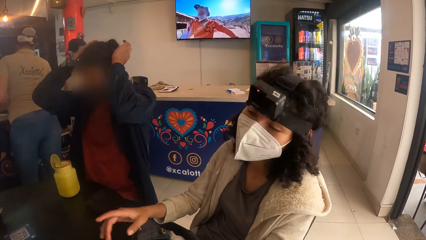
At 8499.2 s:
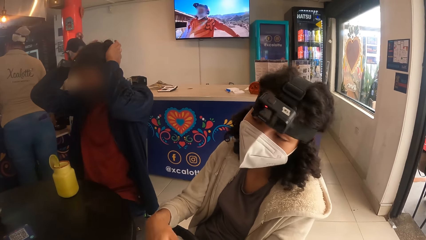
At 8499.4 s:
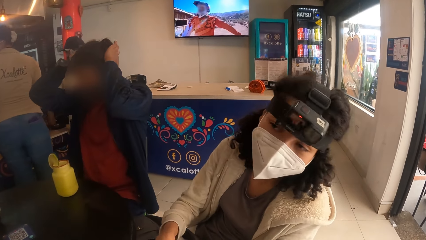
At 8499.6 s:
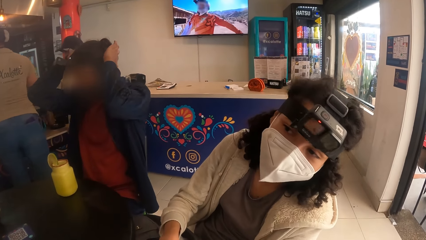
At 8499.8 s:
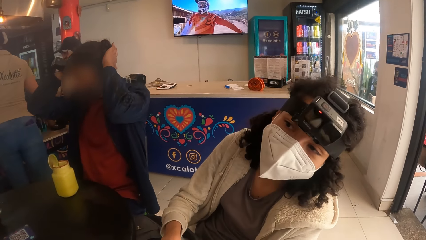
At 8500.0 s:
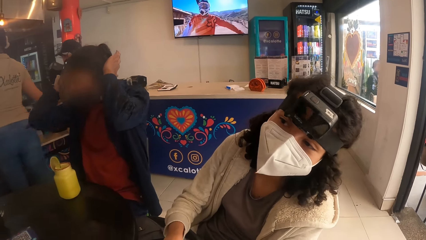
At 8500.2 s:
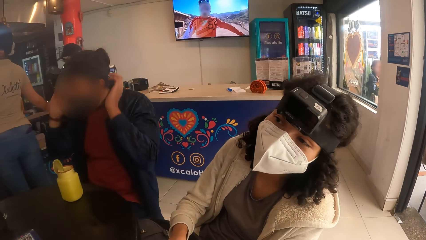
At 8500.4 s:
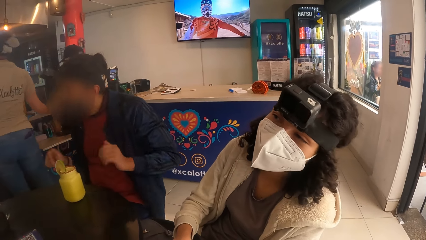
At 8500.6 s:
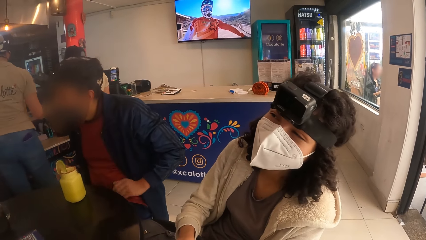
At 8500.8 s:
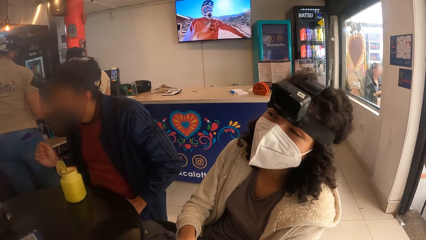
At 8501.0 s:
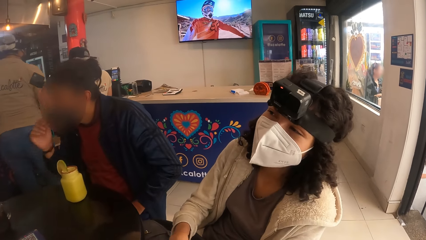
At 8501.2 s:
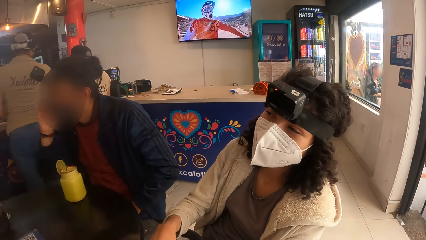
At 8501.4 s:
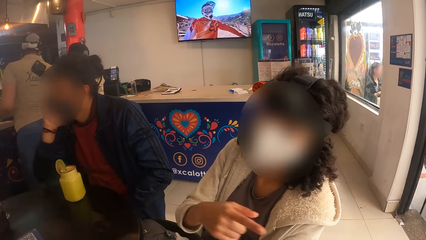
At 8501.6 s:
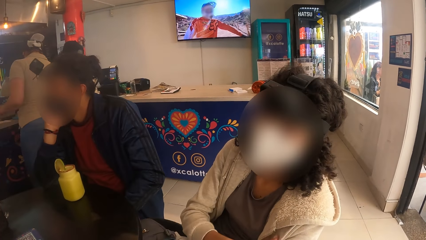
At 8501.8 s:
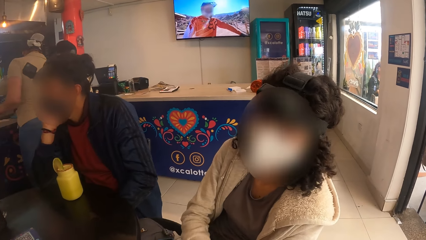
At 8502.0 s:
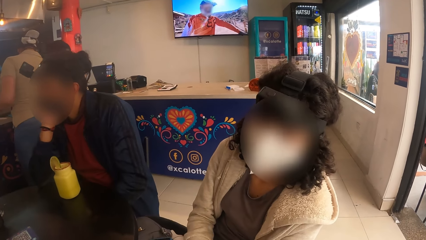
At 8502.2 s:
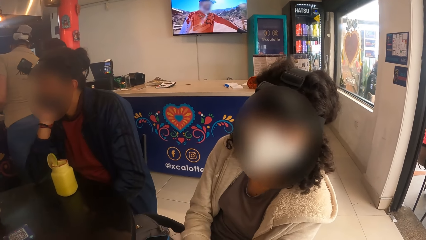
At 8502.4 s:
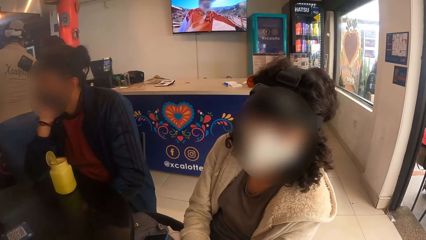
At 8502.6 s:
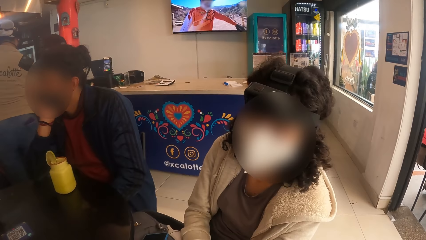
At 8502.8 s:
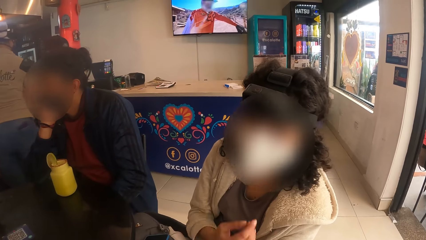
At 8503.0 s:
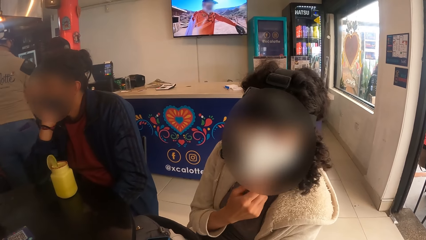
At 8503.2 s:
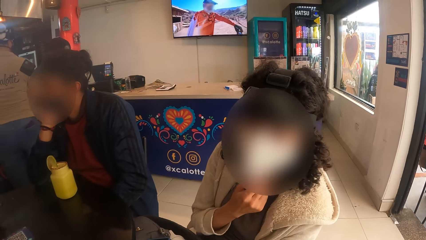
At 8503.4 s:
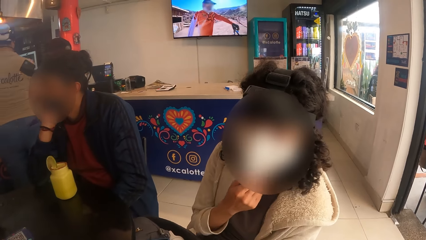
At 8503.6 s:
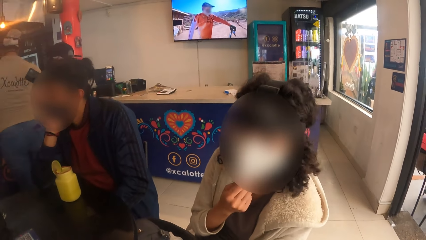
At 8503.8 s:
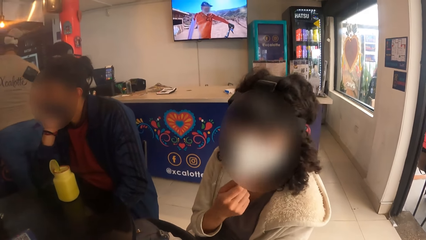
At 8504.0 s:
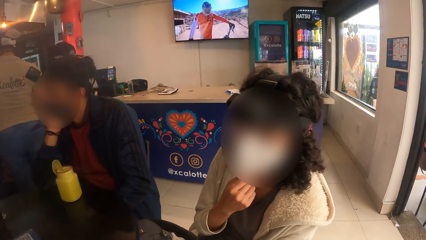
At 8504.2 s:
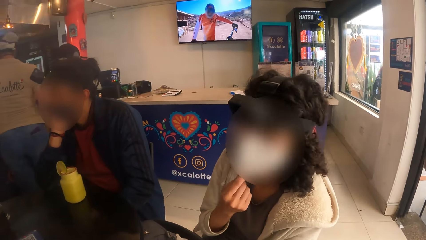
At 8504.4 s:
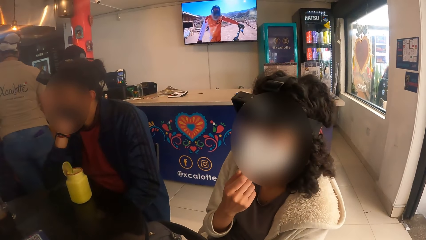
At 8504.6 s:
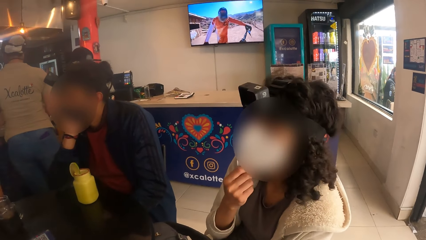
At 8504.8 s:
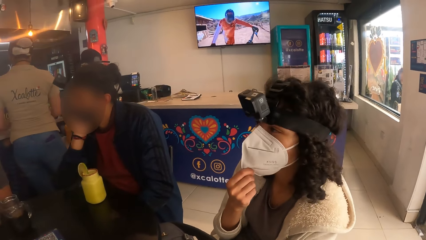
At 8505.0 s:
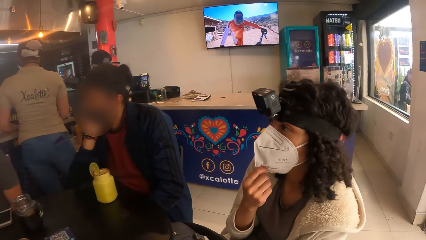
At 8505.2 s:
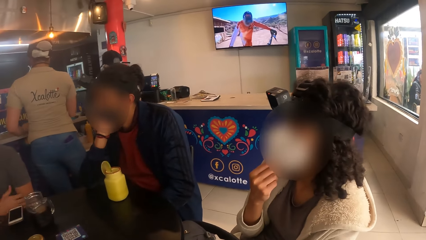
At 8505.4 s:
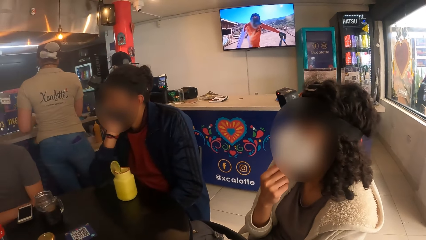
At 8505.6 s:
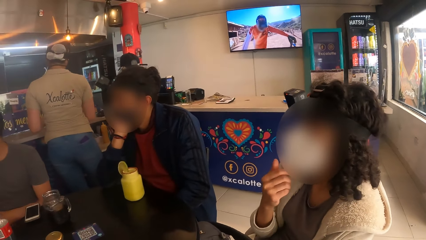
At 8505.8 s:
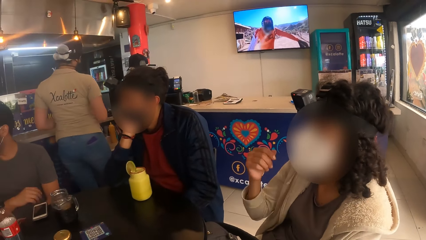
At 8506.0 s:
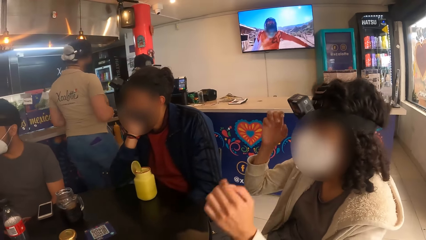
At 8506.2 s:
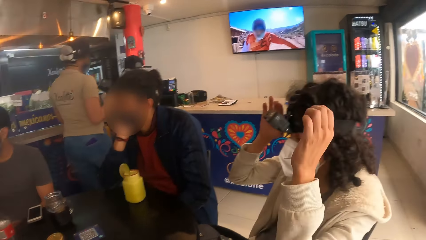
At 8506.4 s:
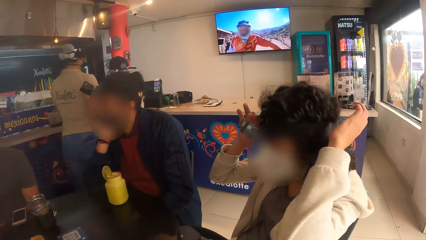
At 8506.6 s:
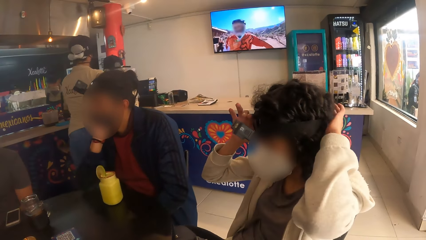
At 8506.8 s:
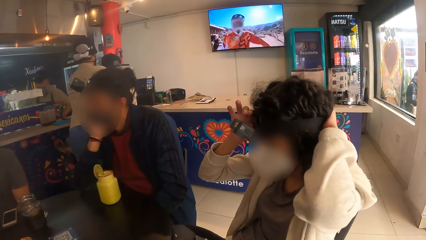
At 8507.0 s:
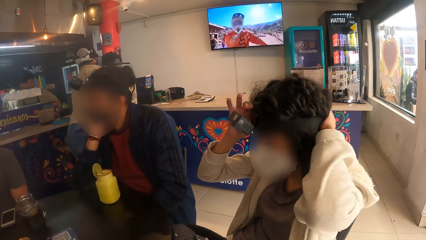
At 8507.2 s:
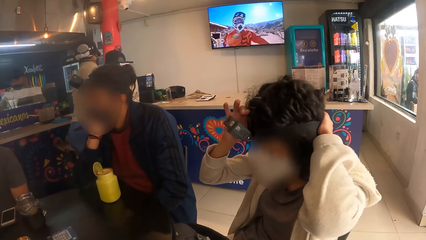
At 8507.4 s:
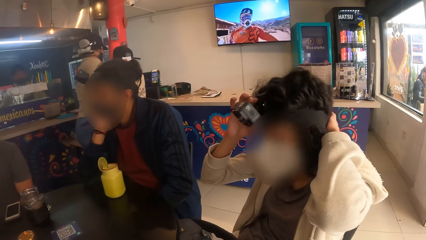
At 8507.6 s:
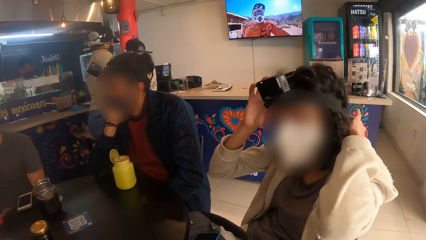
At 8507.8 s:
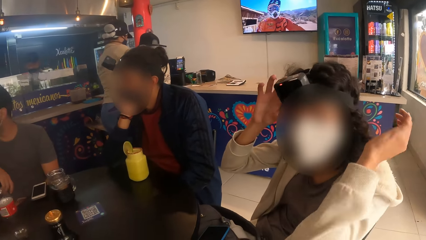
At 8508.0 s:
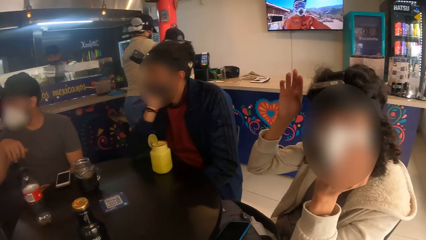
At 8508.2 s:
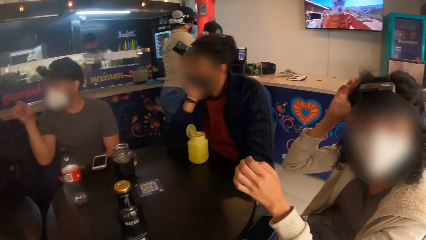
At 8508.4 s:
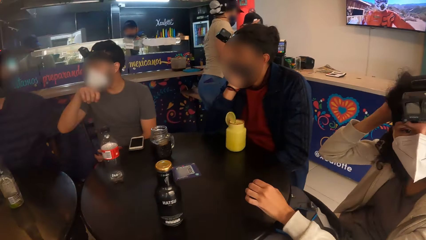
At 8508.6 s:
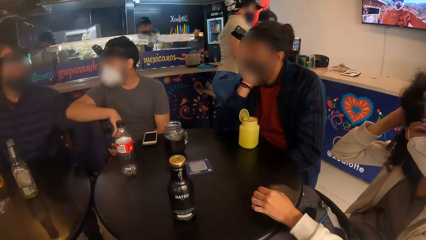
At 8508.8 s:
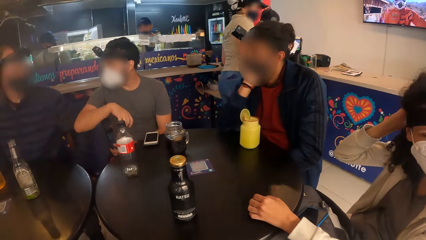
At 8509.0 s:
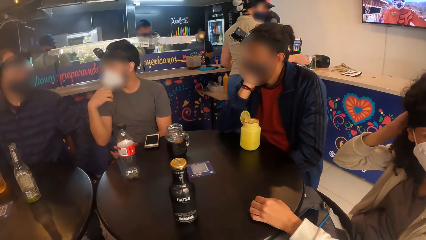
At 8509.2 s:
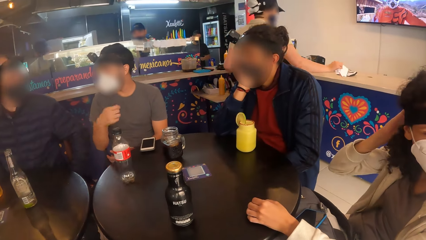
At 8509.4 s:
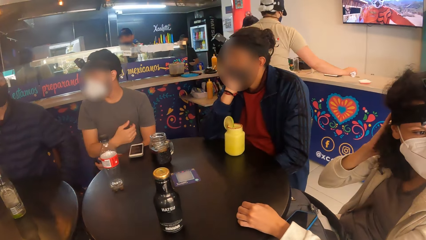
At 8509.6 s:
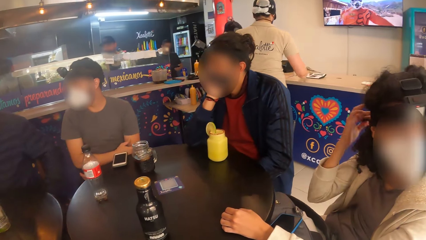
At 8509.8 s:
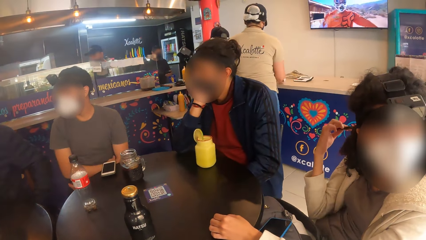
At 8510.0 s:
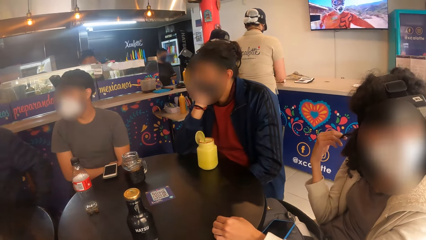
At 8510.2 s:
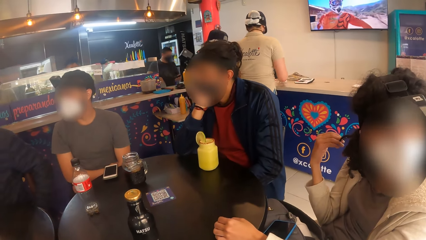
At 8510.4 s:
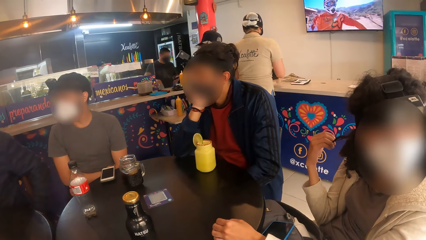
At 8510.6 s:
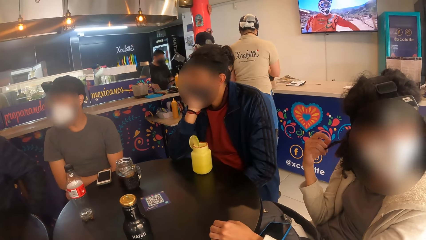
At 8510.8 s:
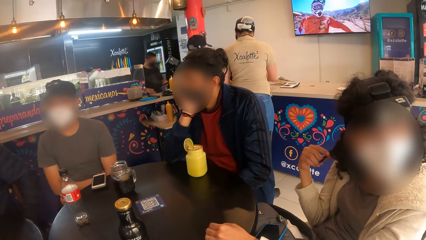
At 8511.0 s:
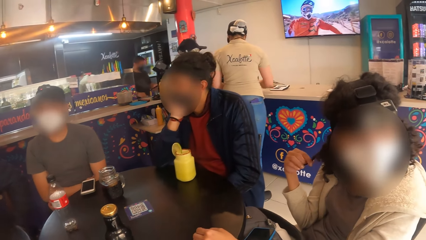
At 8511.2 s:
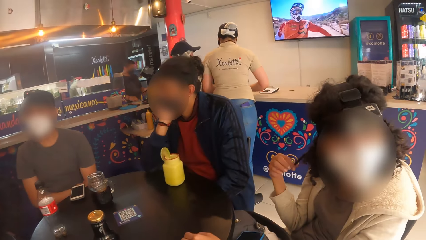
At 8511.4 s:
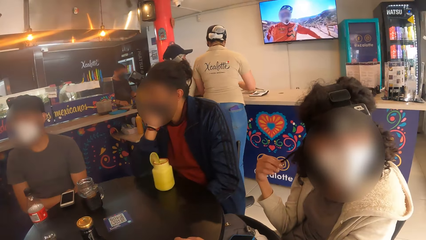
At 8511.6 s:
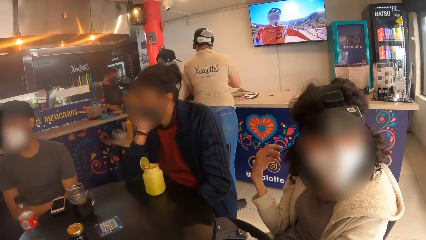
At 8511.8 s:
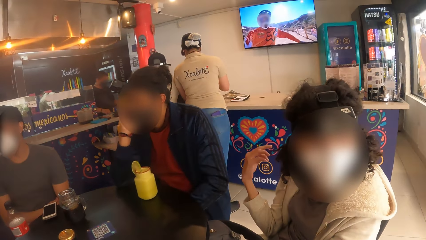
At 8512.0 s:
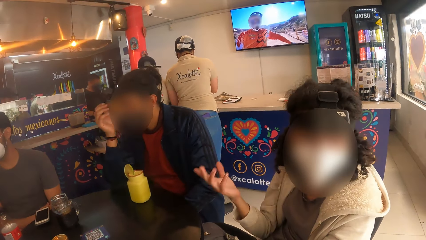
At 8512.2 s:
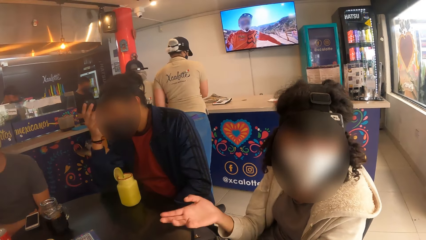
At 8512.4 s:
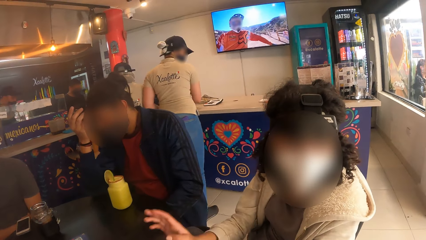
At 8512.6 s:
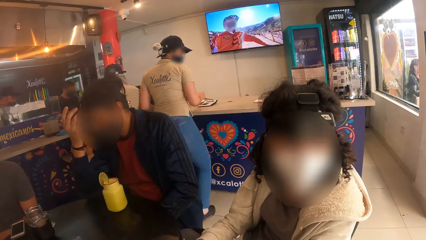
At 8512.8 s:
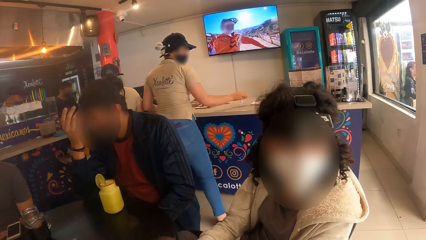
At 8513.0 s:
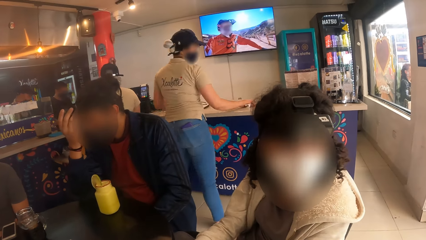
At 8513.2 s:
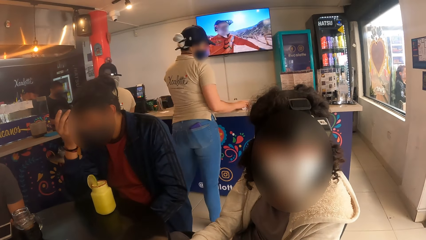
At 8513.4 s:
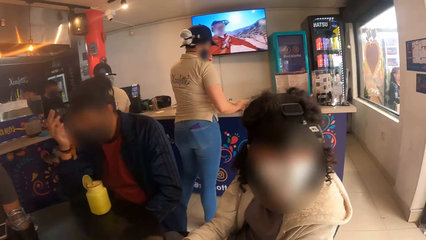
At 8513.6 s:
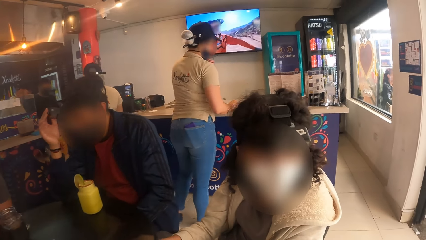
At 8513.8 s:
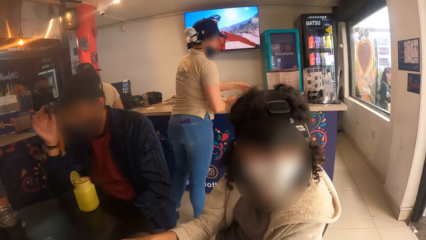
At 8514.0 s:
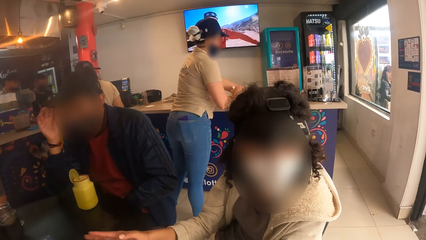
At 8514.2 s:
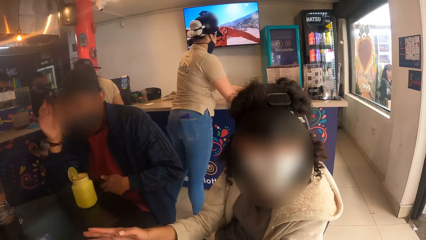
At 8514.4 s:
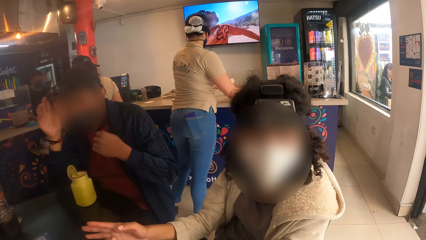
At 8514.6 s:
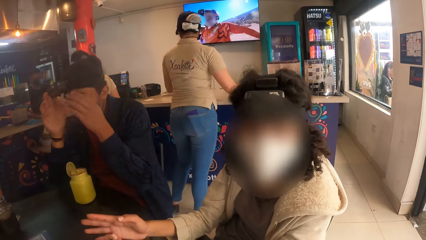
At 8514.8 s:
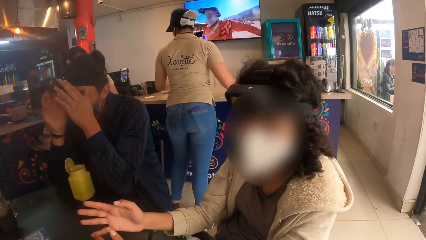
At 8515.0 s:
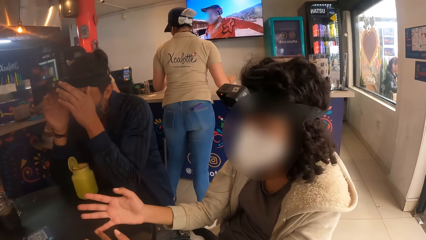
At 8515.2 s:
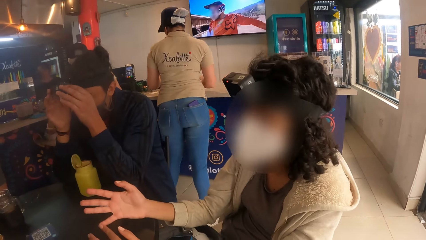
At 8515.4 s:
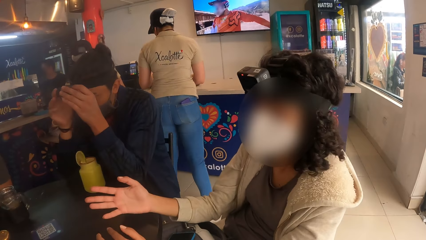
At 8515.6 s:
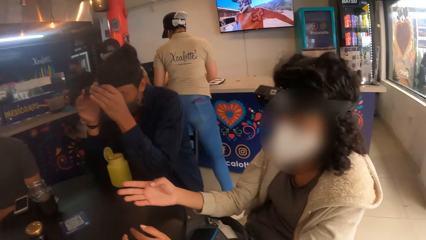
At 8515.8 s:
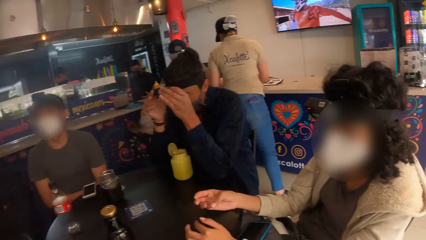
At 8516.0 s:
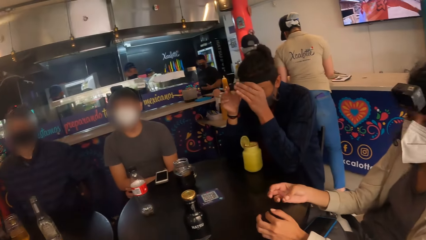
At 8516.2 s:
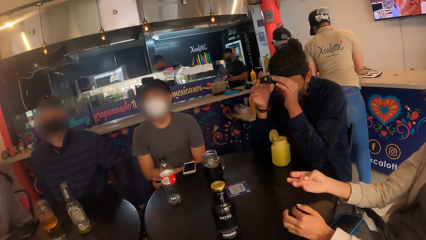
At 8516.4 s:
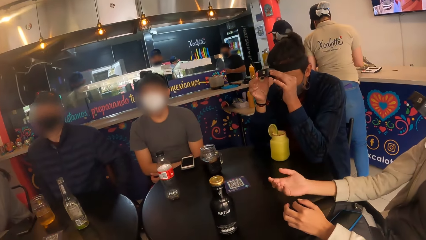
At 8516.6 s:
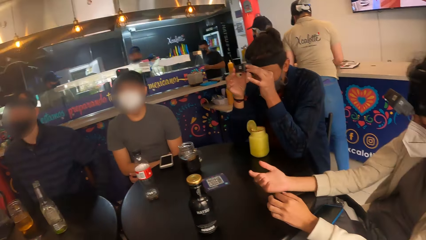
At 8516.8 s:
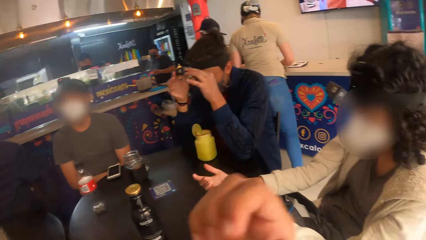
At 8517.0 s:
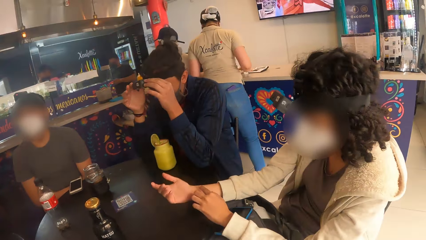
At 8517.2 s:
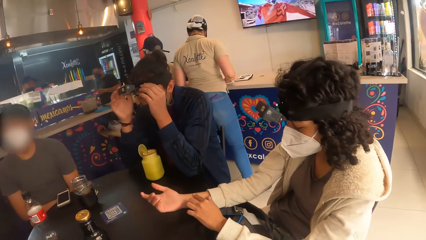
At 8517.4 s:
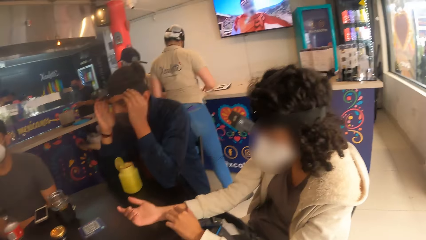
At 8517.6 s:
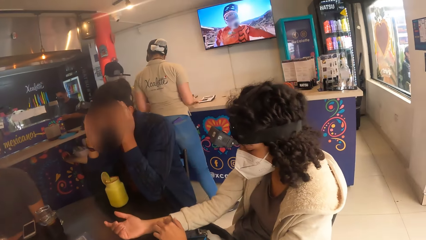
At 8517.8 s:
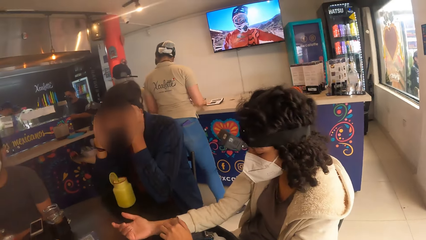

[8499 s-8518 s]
The woman makes the mask. She adjusts the camera on her head with both hands. She touches the hair. She makes the camera.
